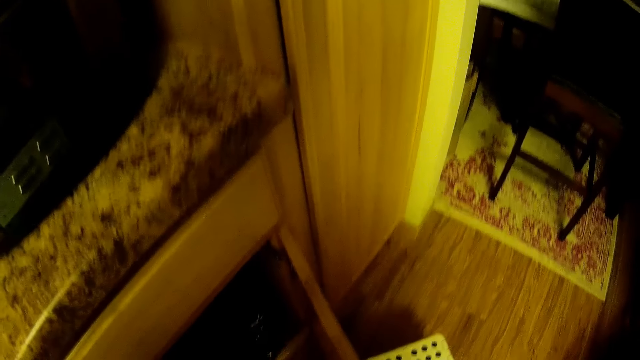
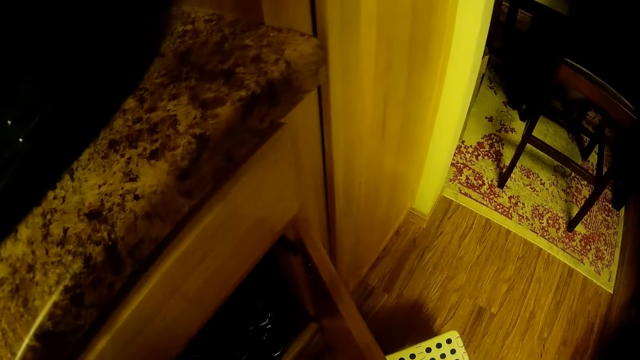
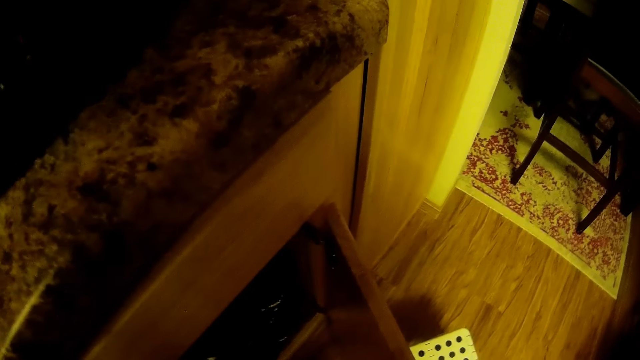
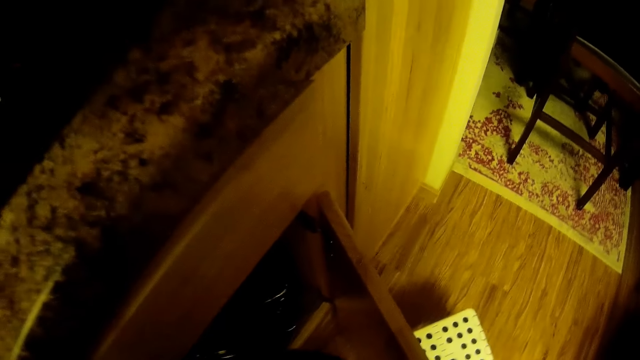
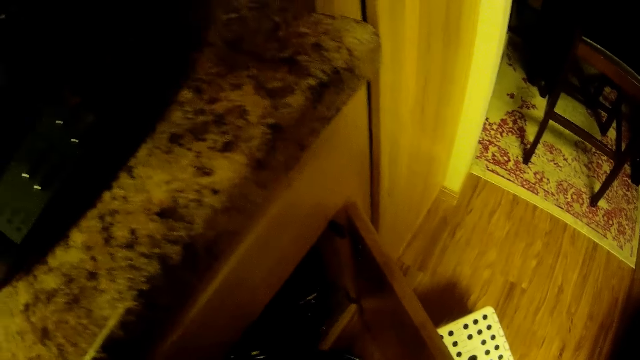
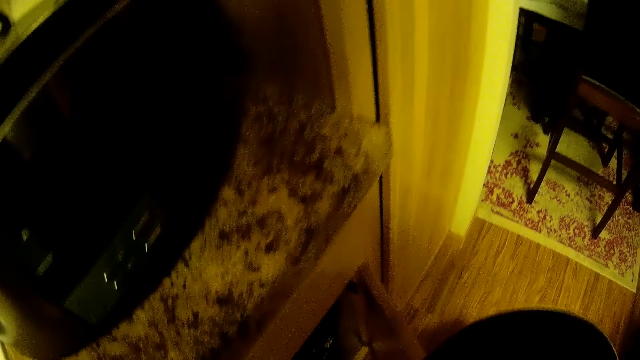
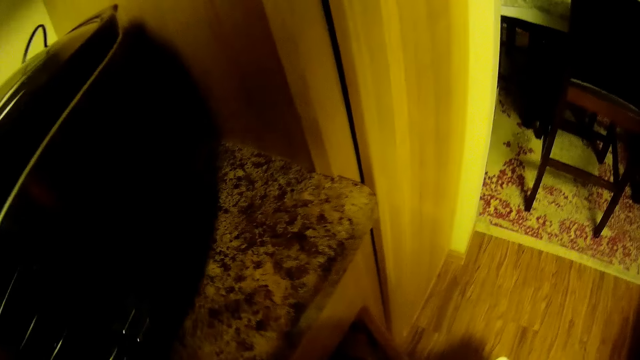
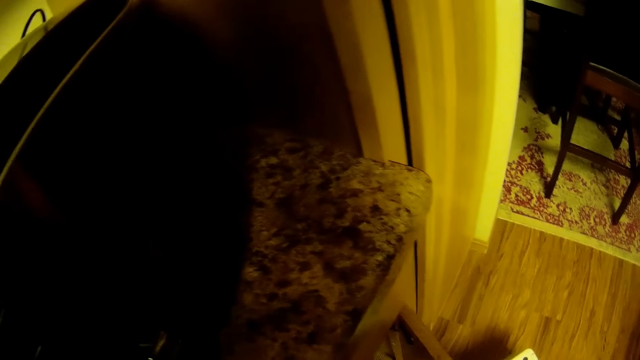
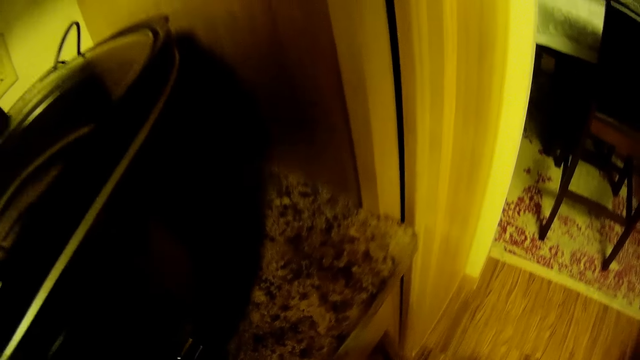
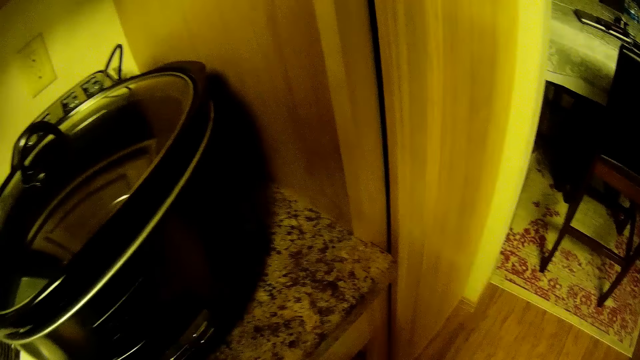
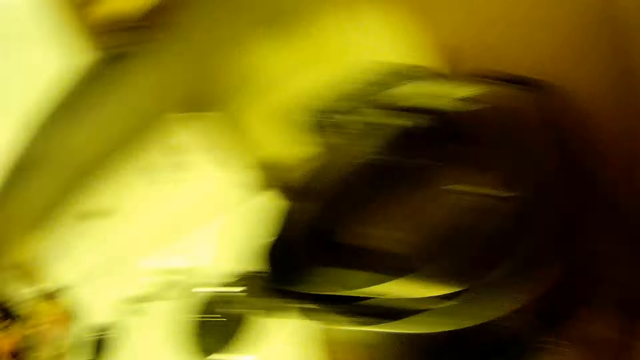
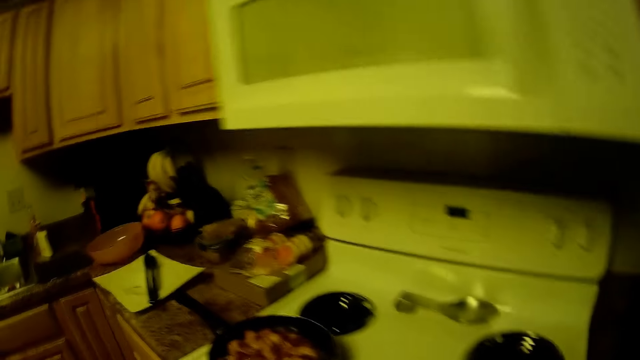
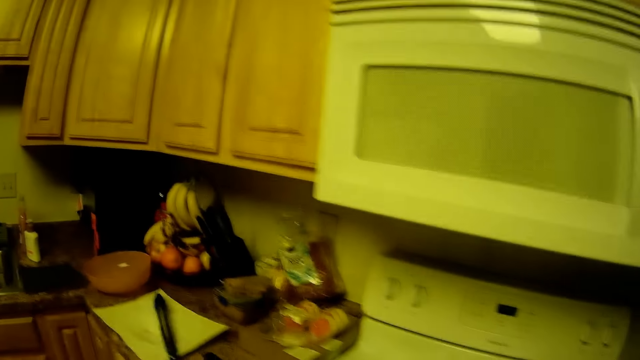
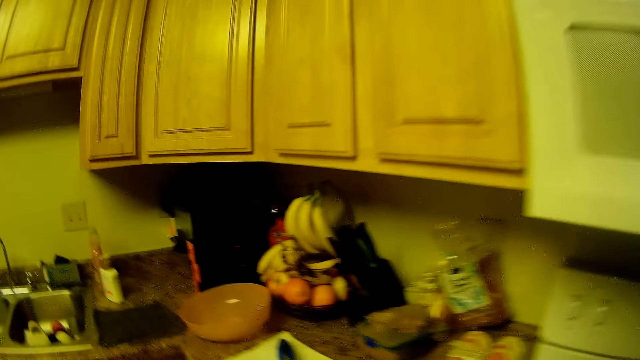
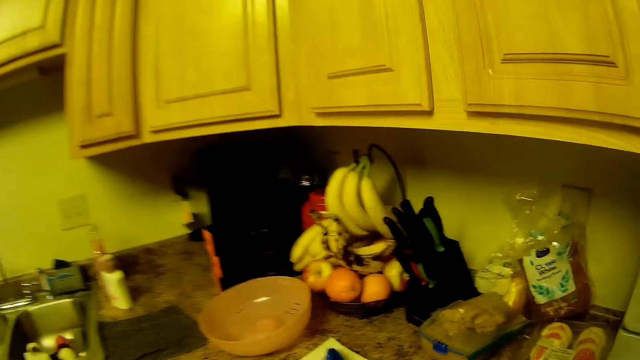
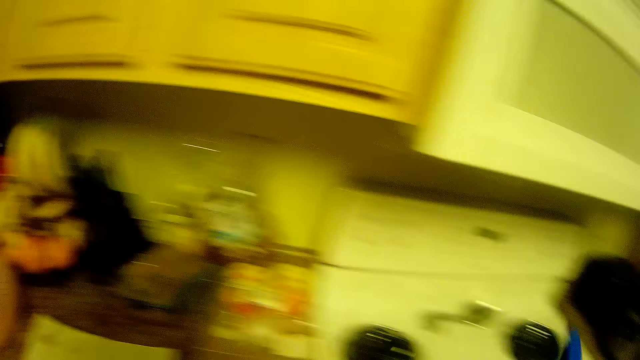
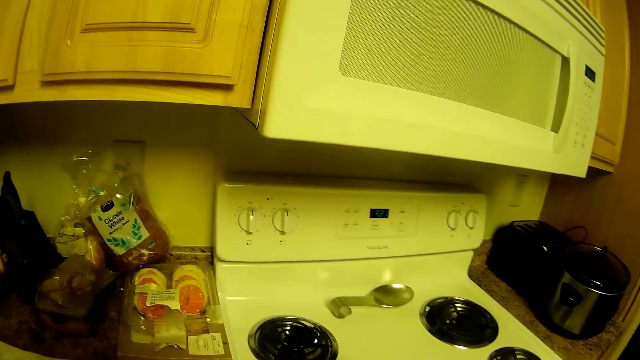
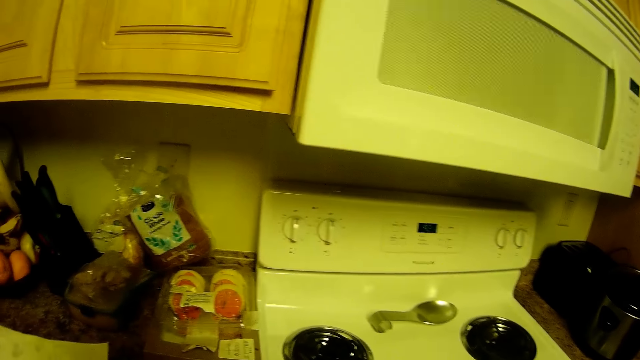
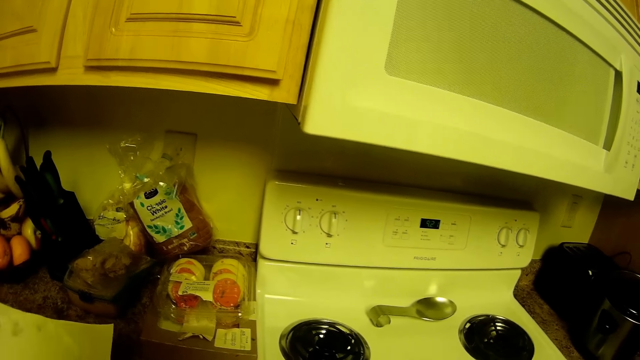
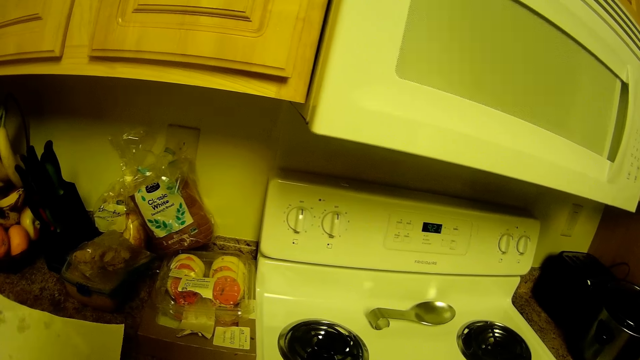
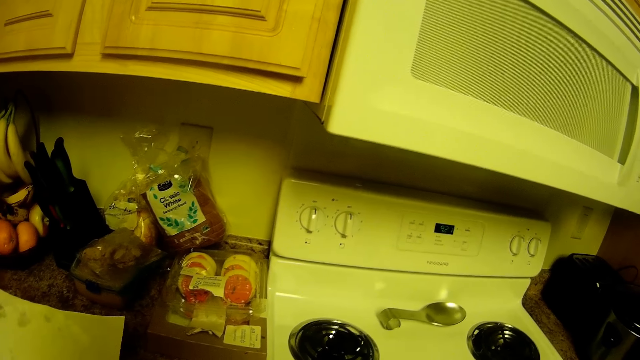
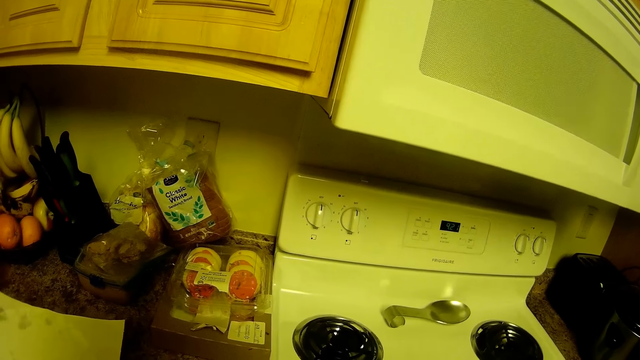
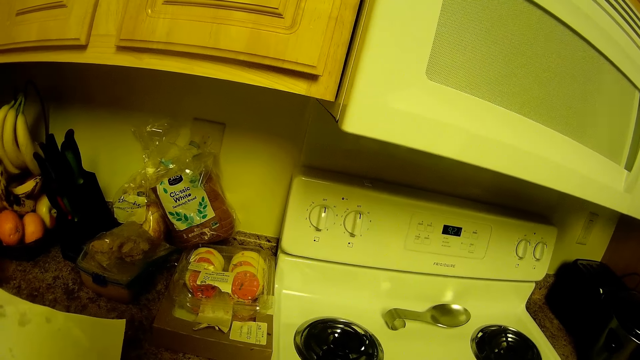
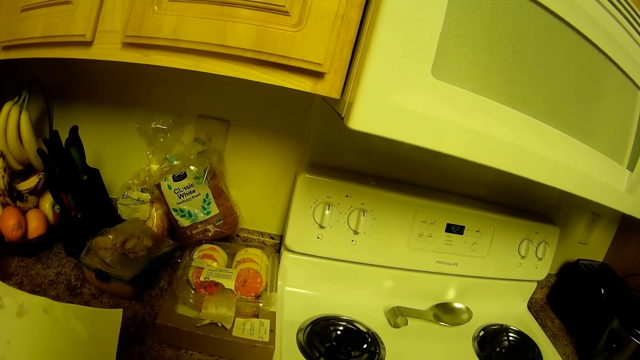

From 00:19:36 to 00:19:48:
The camera wearer takes out a frying pan from the kitchen cabinet. They look around. They pick up a picker spoon from a plate on top of the kitchen cabinet.

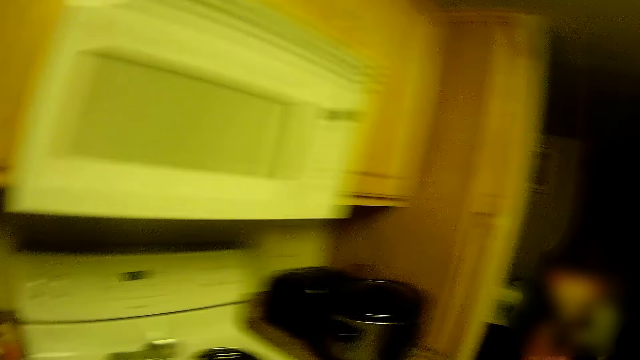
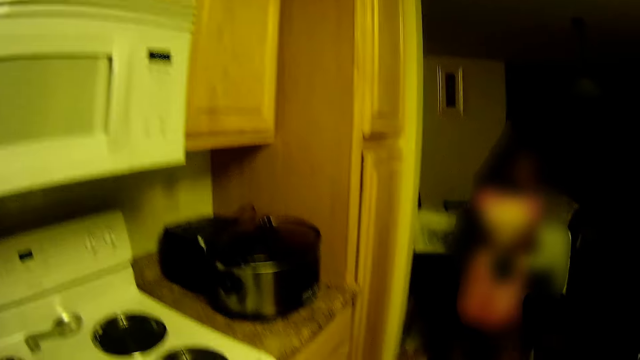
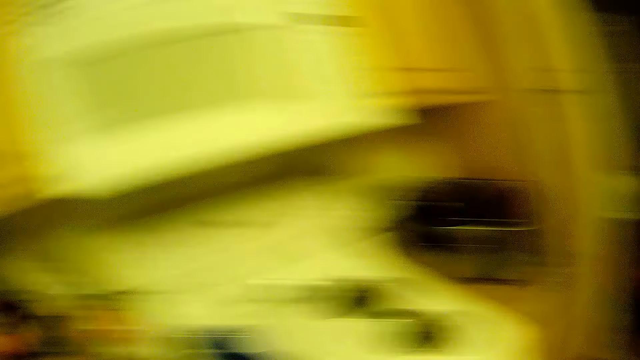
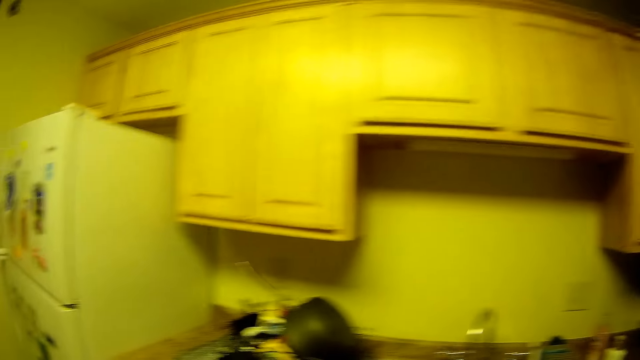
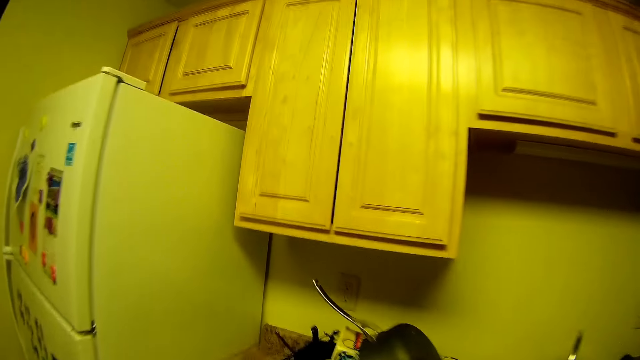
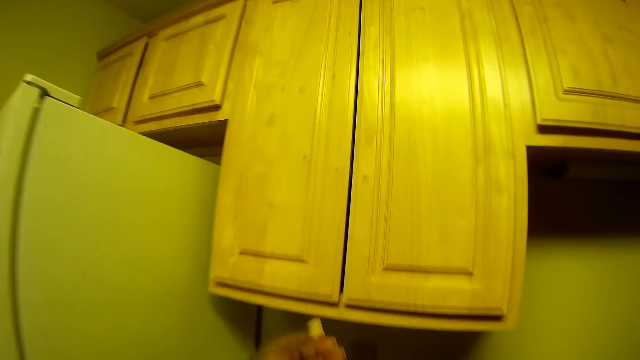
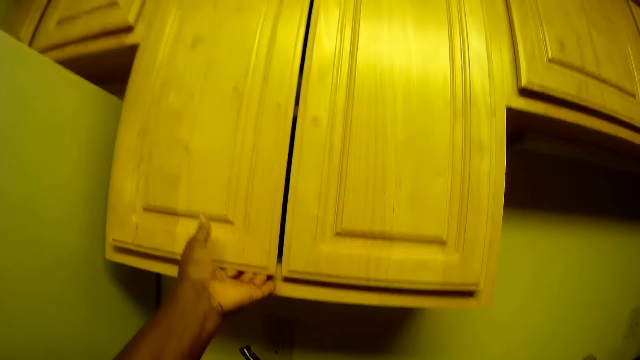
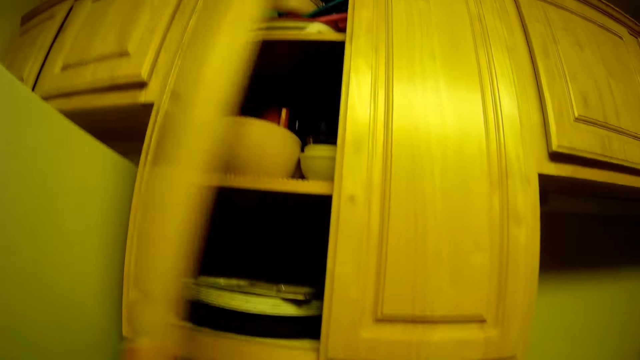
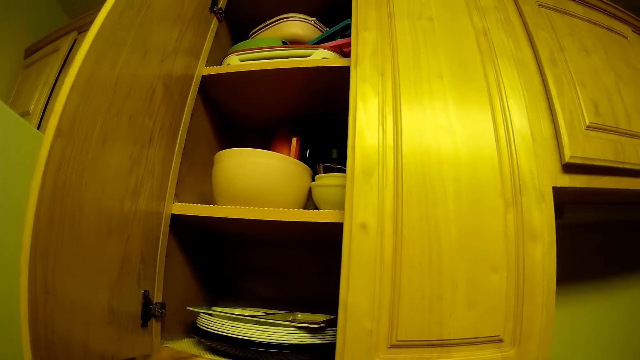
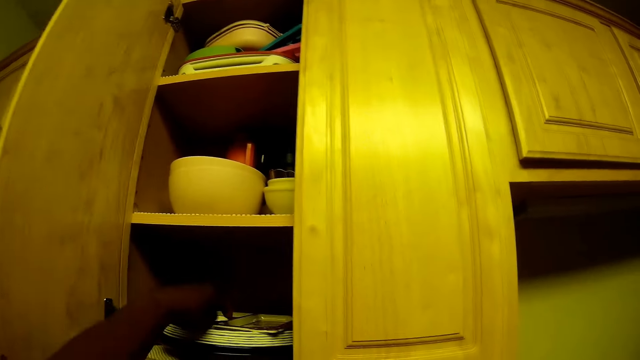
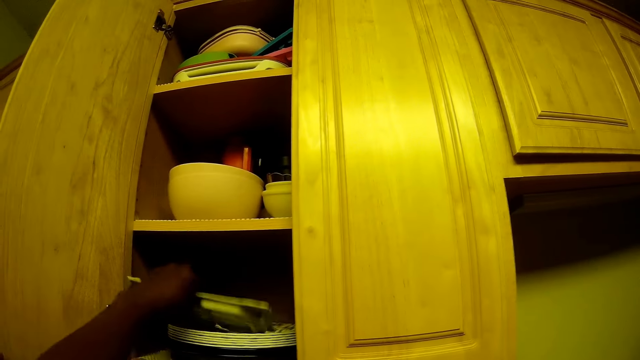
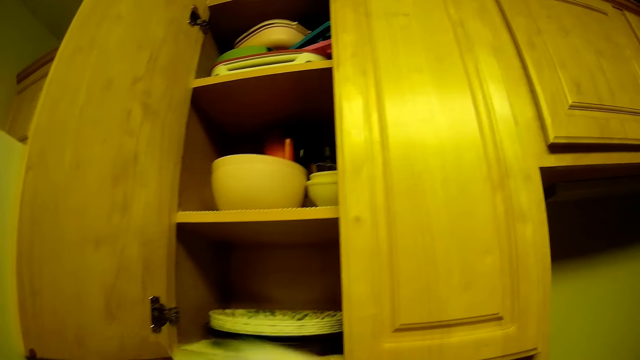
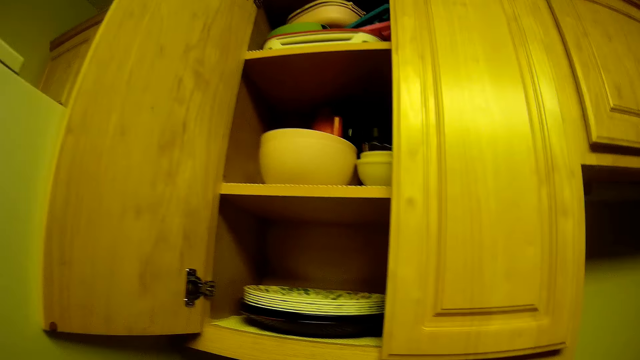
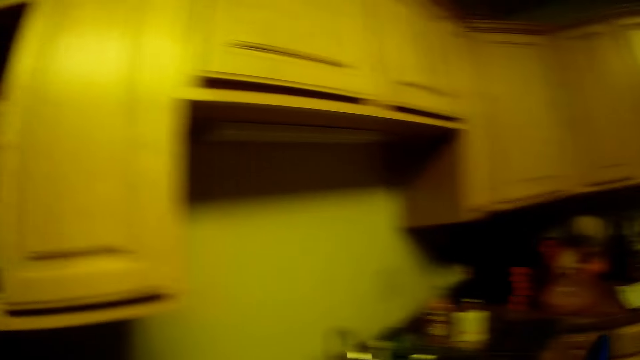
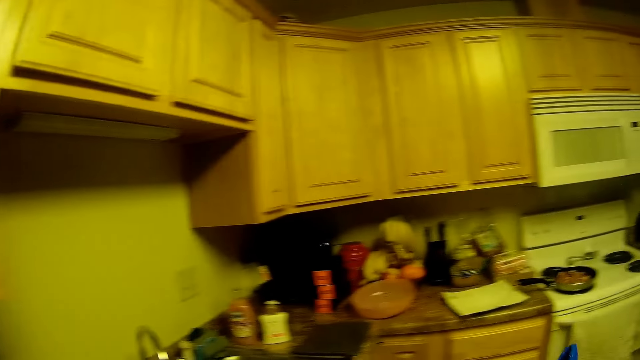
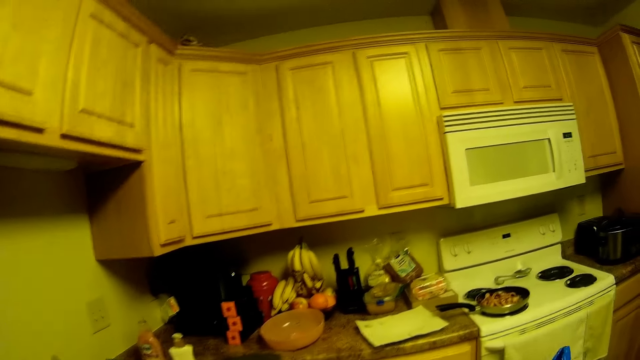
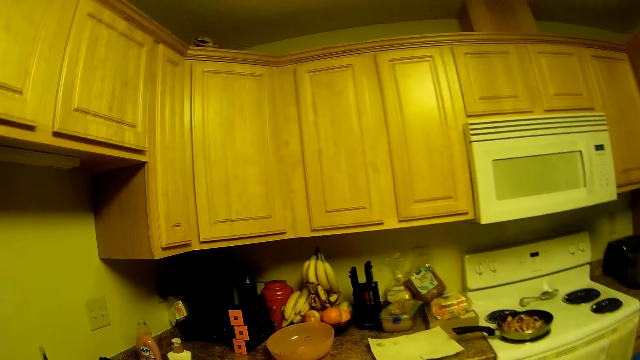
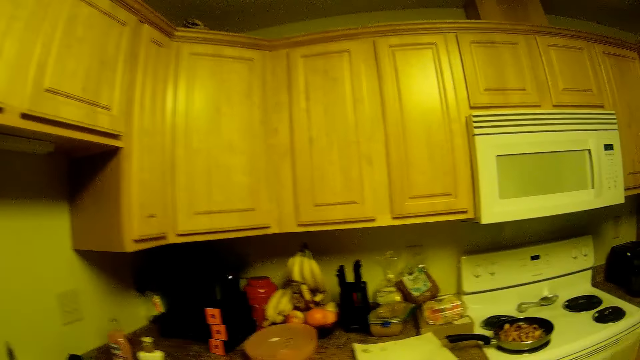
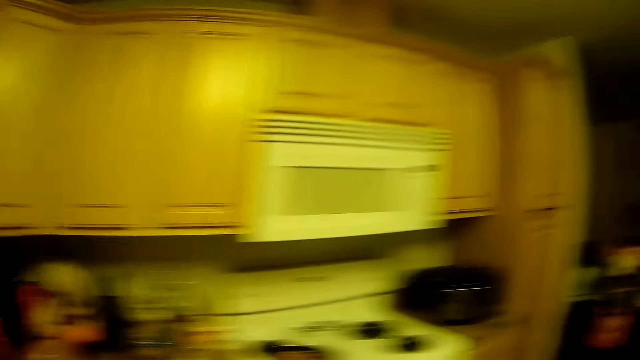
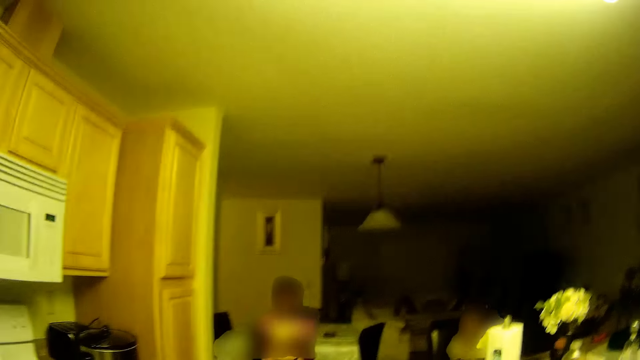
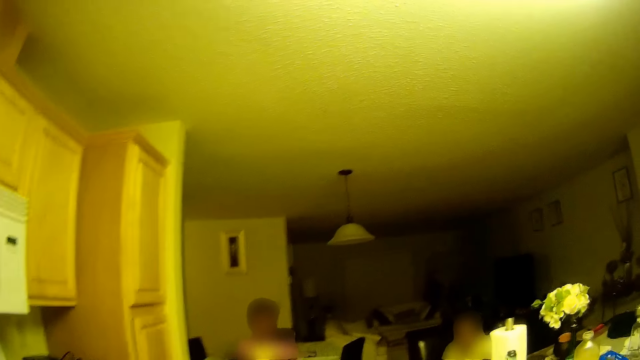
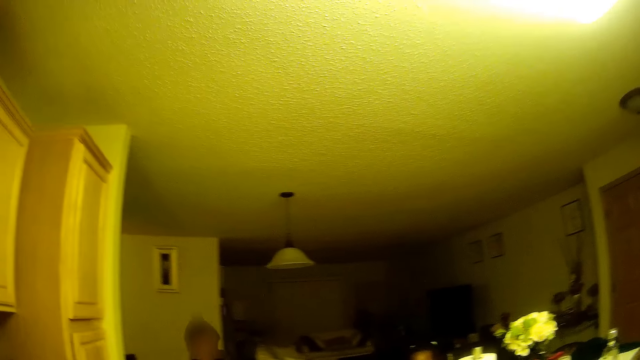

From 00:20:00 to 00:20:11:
The camera wearer opens one of the doors of the kitchen wall cabinet with her left hand. She takes out a white tray from the kitchen wall cabinet. She looks around.
